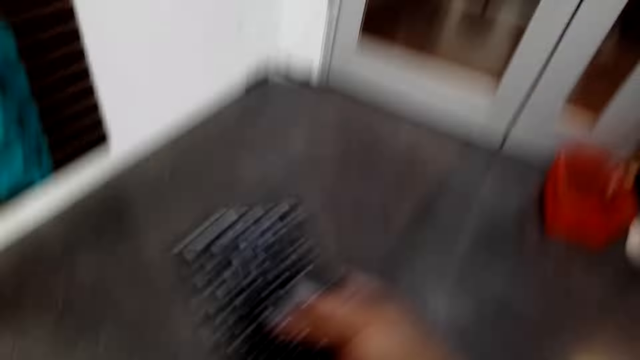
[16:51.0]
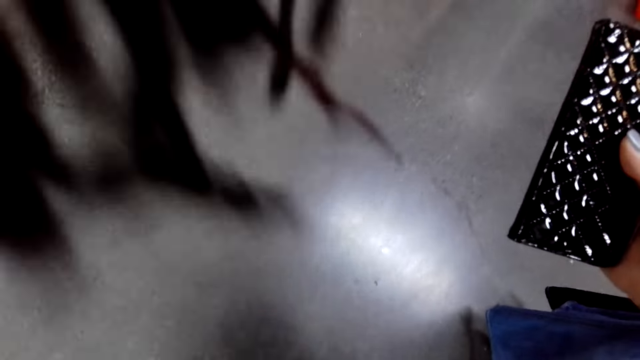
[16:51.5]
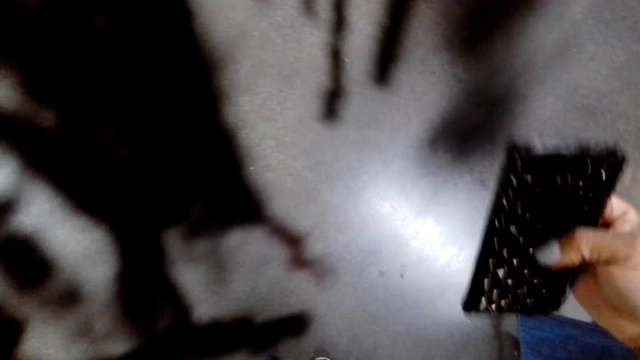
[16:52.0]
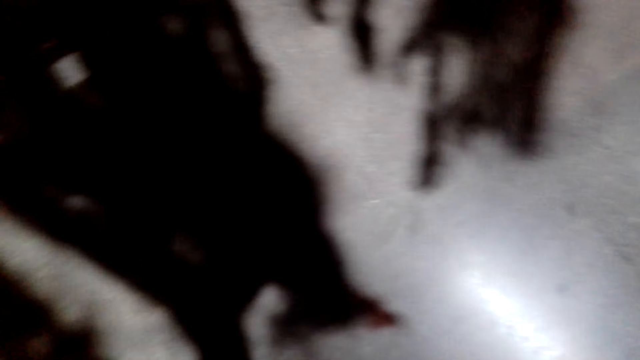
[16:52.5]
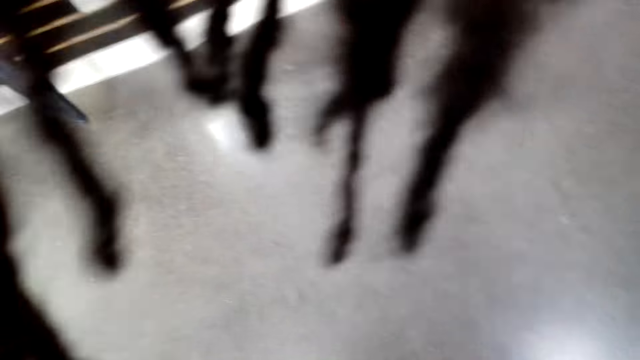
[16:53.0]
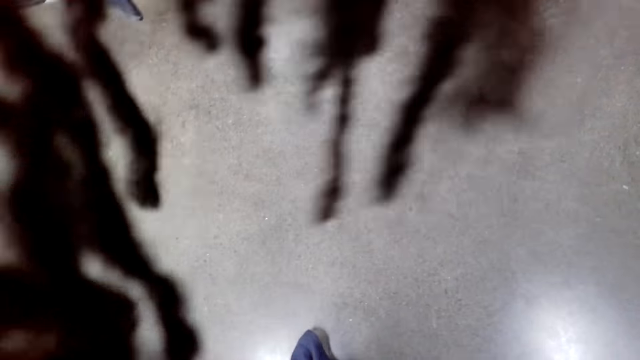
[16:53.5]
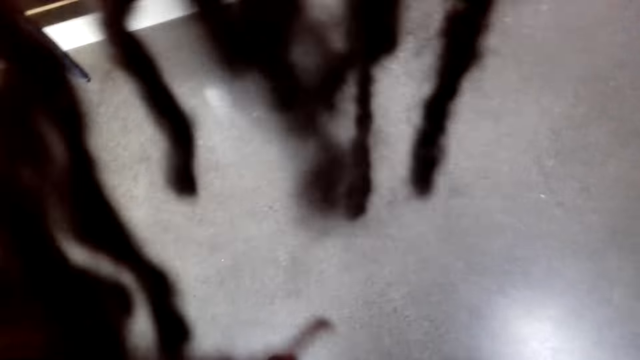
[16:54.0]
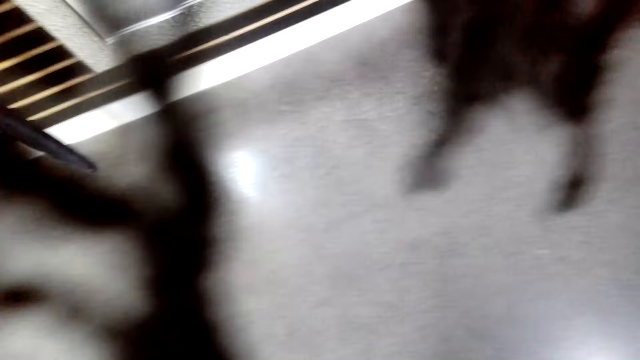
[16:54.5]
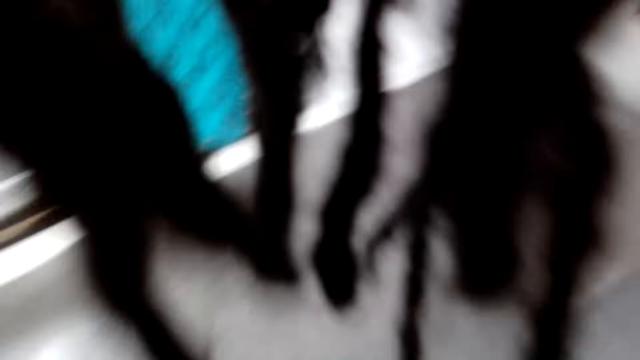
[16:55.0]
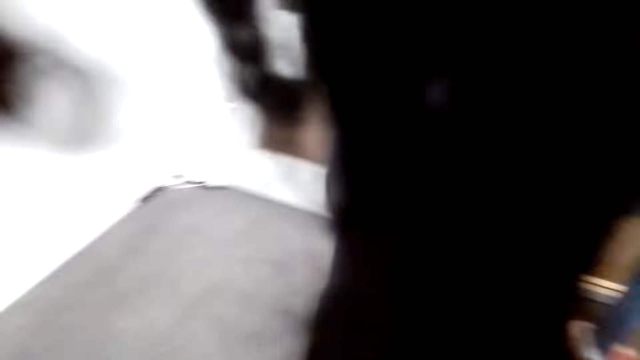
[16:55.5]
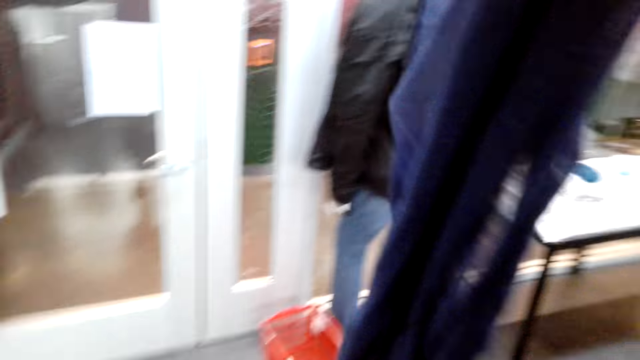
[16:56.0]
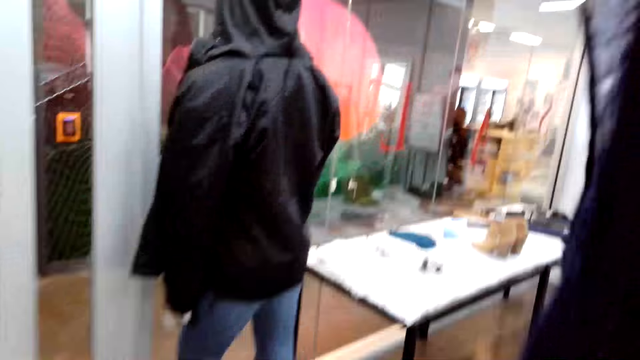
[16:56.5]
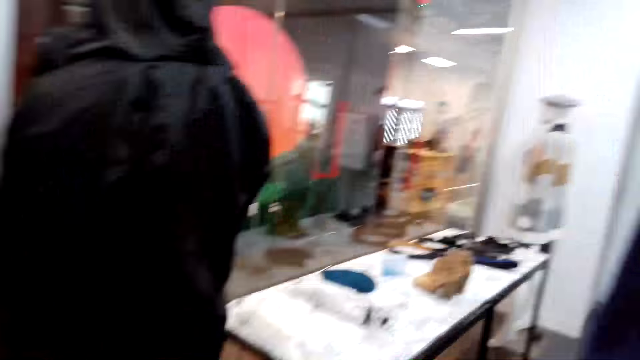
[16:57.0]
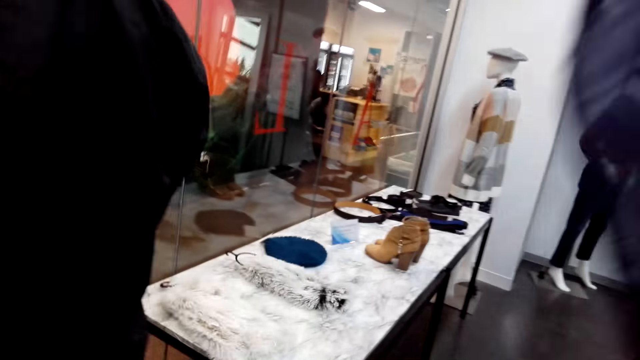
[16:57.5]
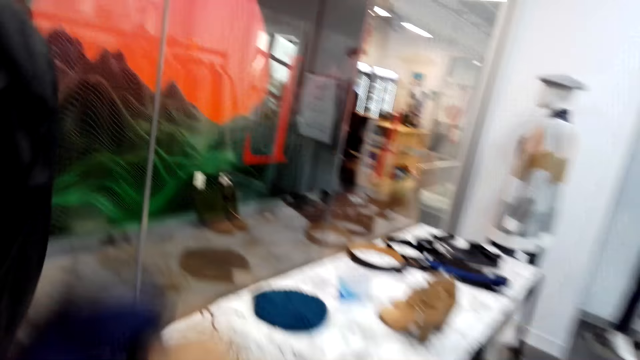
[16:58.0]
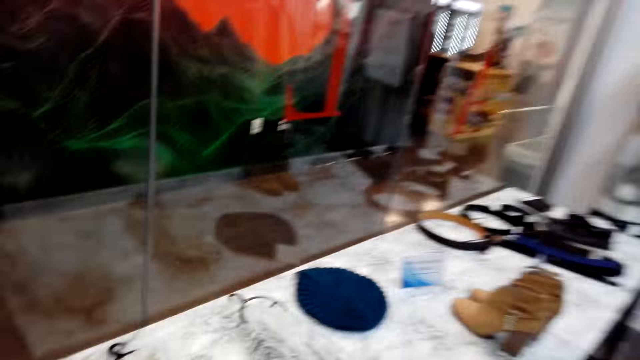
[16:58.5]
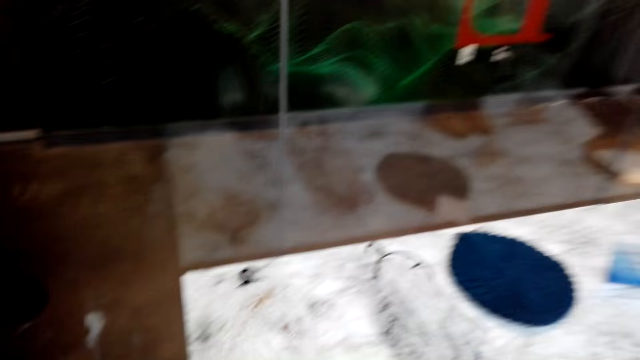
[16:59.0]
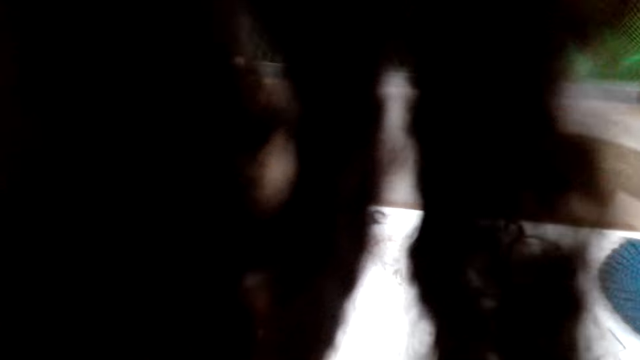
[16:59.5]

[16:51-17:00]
The camera wearer turns to the side. They hold a black purse. They turn to the side. They walk around.

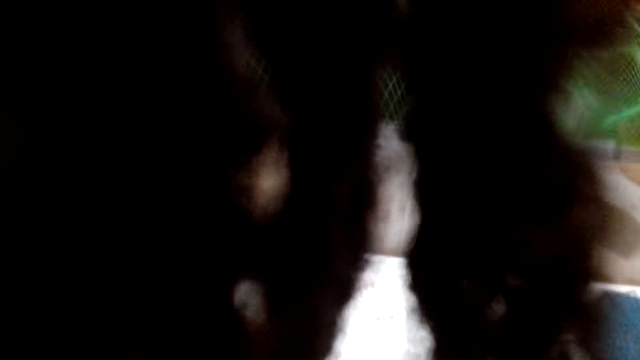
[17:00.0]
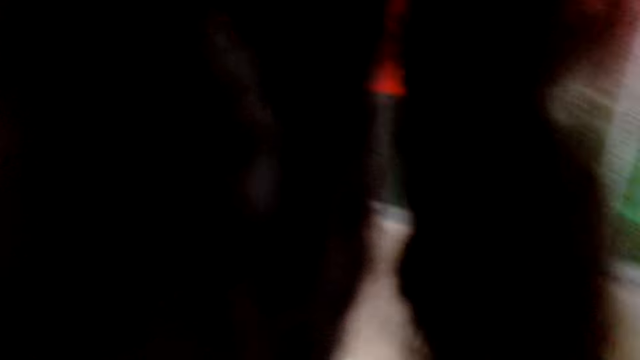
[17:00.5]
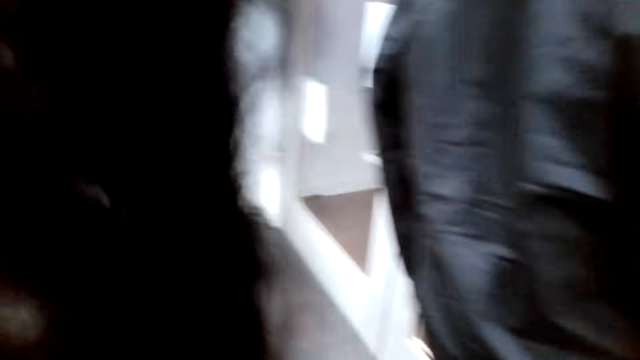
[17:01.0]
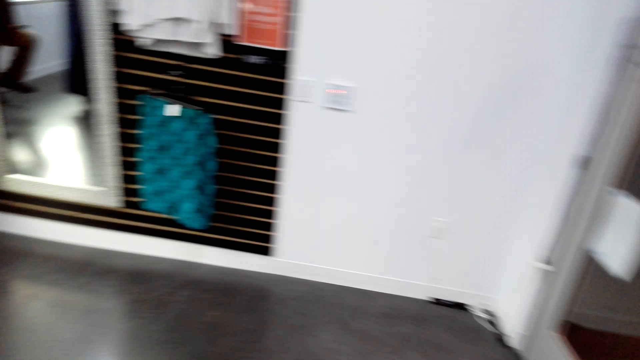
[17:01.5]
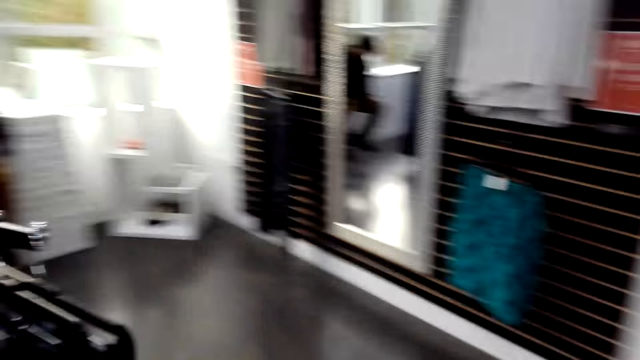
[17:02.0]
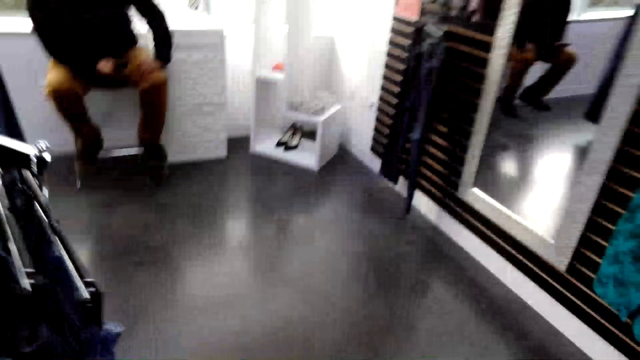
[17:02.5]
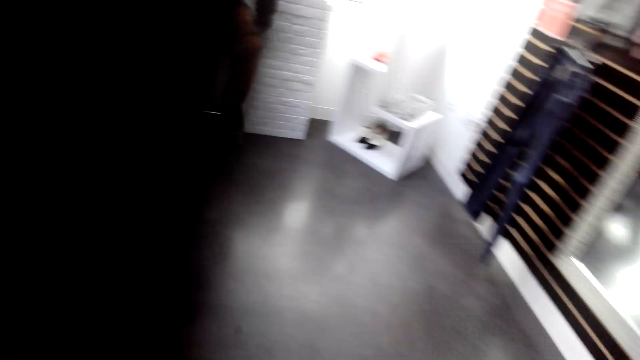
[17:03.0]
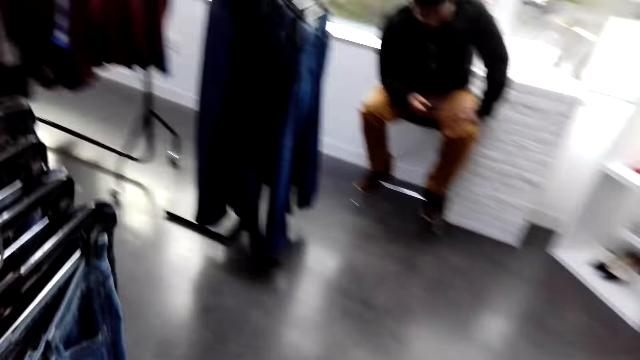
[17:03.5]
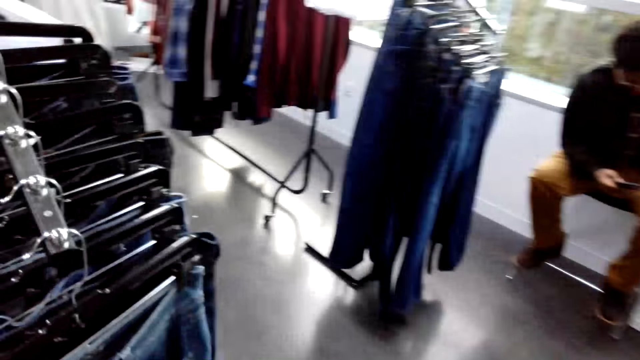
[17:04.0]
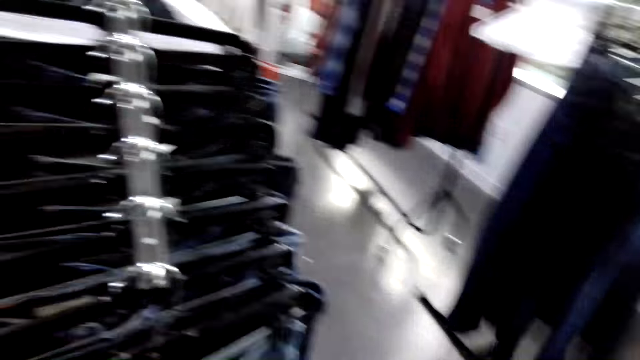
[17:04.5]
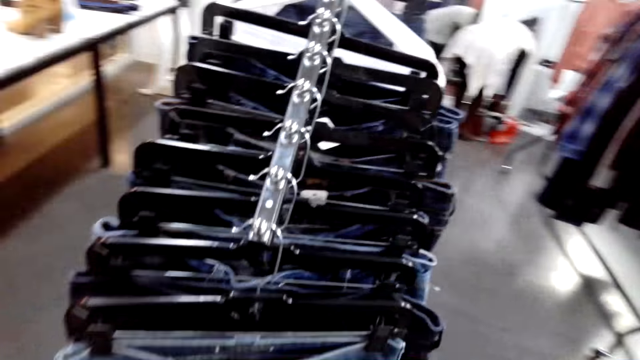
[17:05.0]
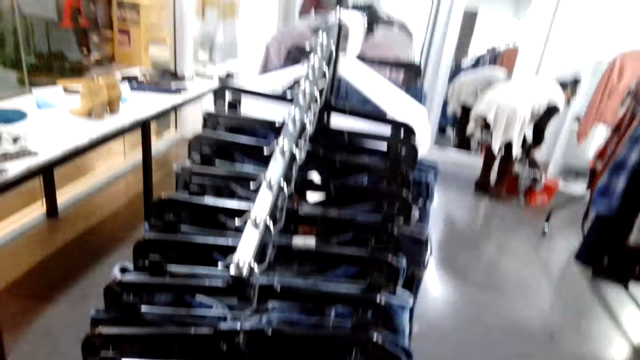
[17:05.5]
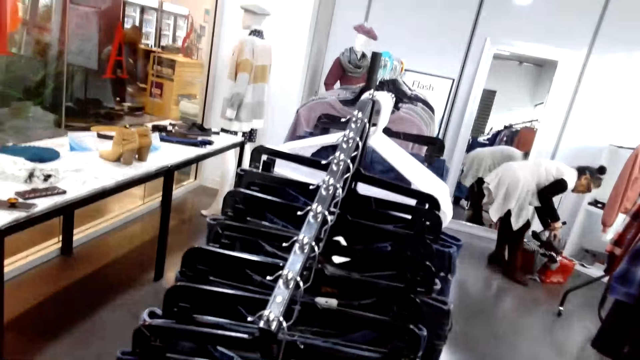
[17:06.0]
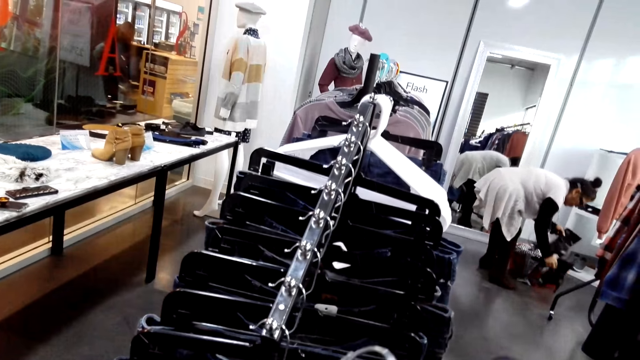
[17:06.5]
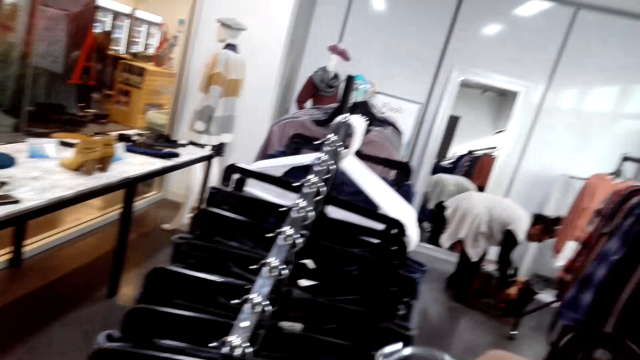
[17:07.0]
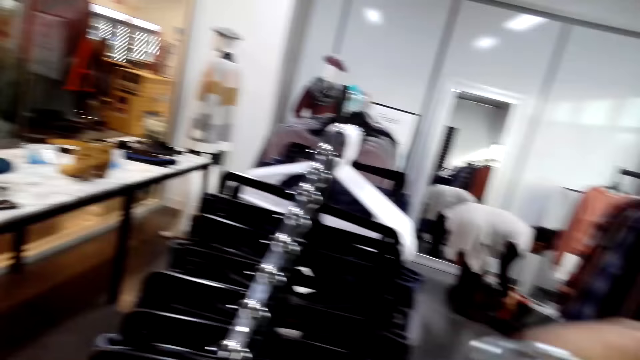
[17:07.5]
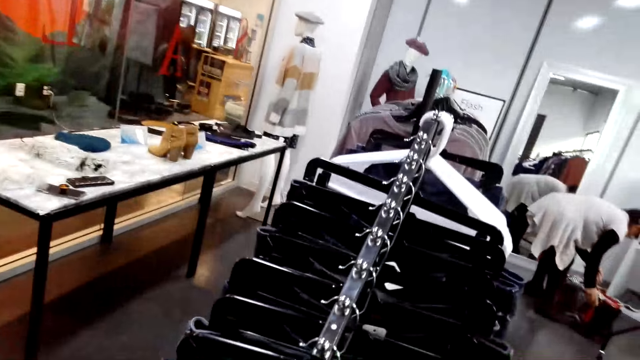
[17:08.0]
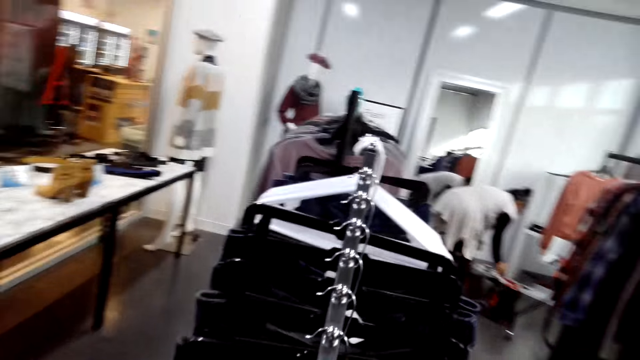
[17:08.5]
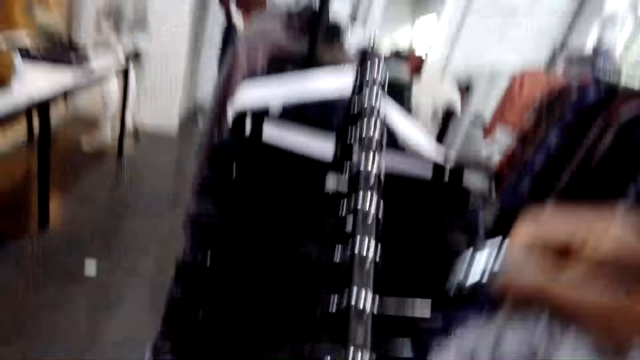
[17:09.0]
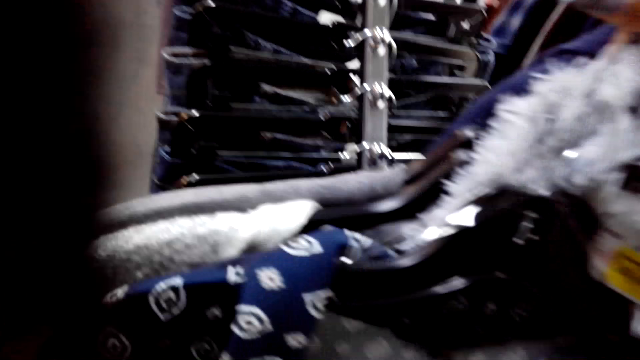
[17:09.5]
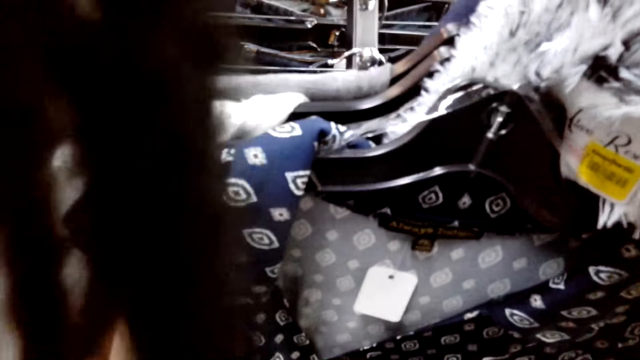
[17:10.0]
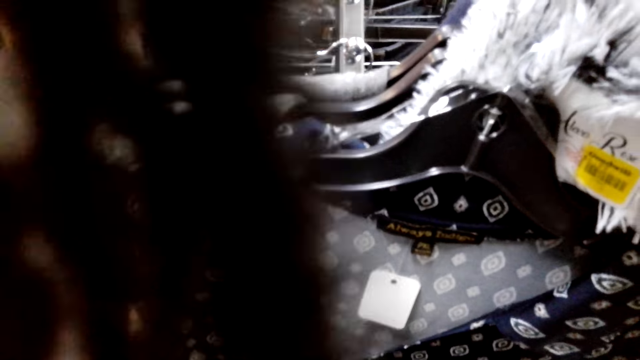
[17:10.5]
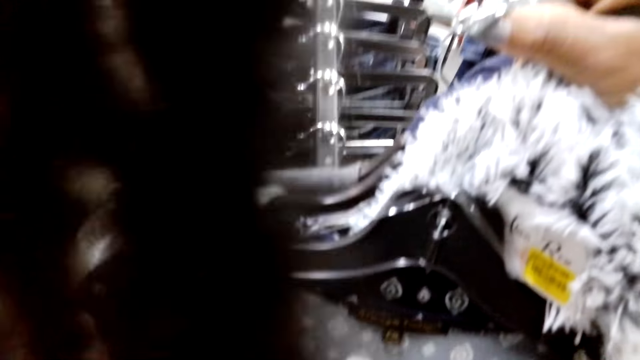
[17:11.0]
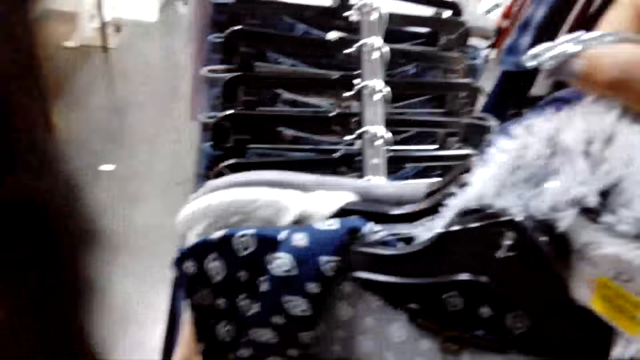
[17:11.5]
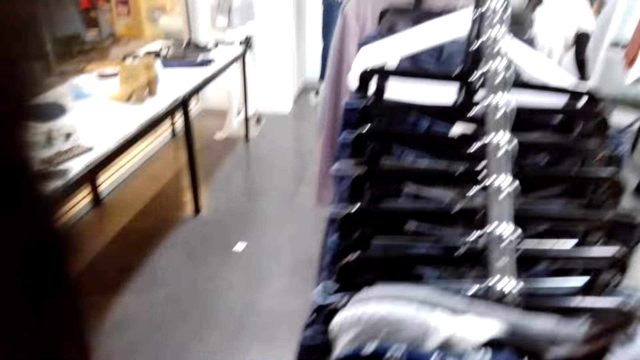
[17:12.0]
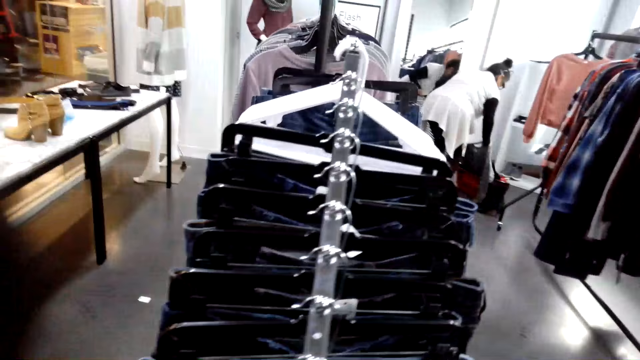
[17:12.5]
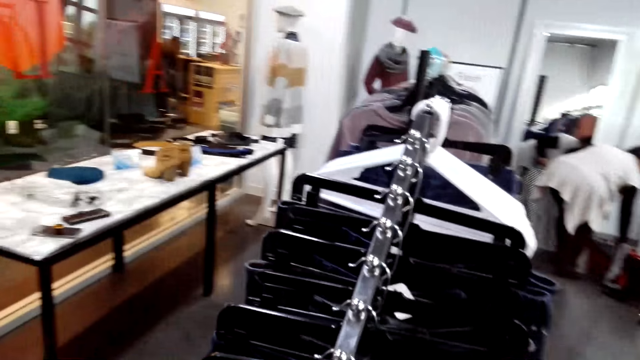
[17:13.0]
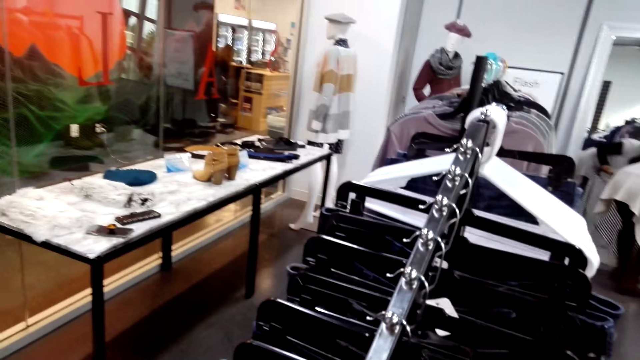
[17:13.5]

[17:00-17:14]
The camera wearer turns to the side. They walk around. A woman puts shoes on the floor. The woman bends down. The camera wearer checks clothes on the display rack. They walk around. They hold clothes on hangers.
